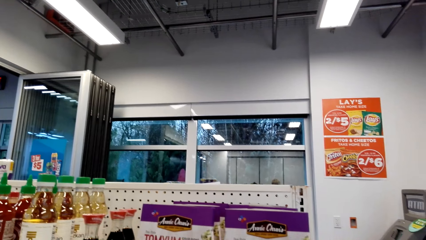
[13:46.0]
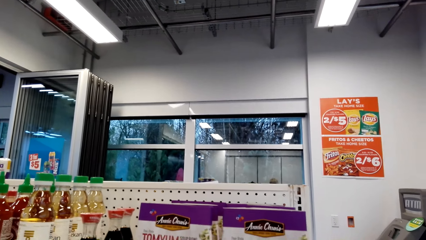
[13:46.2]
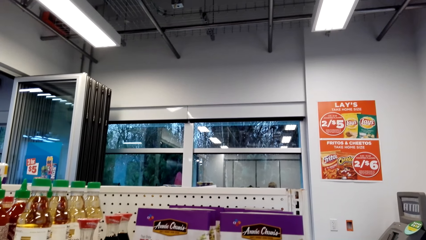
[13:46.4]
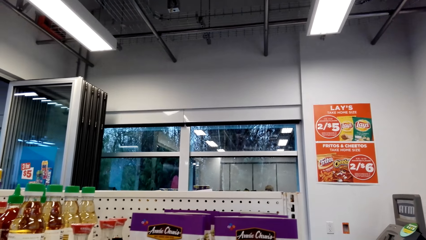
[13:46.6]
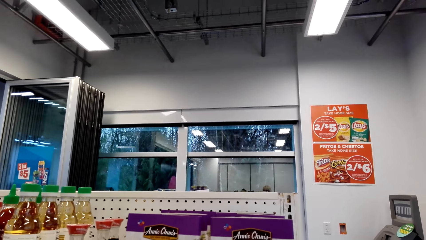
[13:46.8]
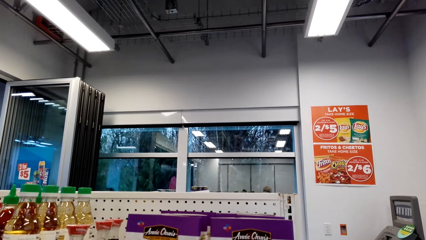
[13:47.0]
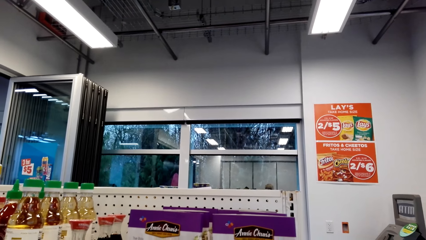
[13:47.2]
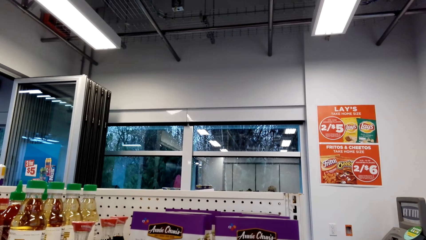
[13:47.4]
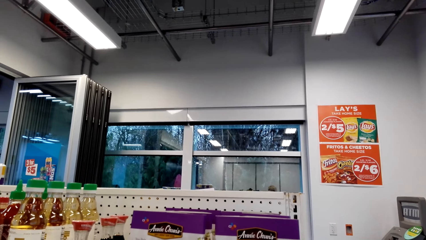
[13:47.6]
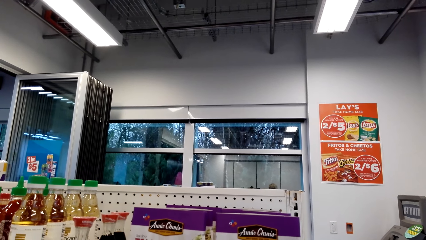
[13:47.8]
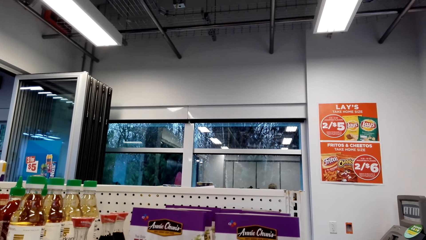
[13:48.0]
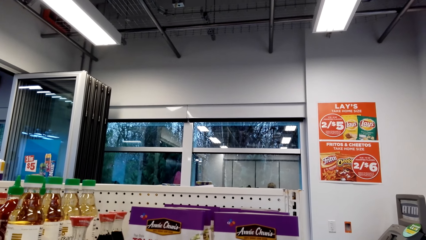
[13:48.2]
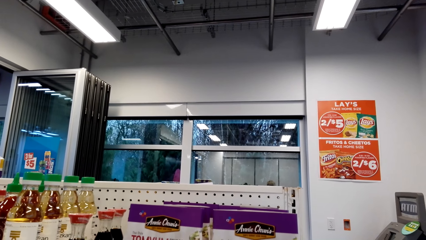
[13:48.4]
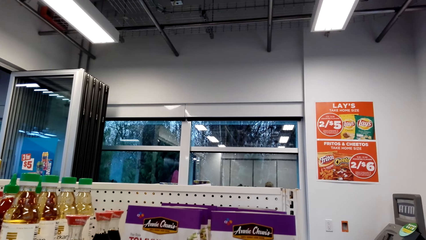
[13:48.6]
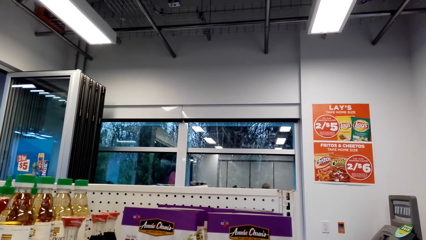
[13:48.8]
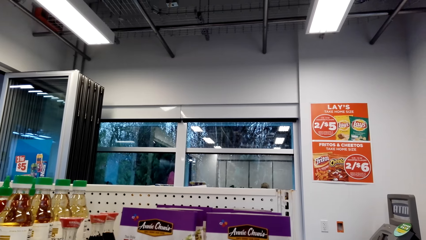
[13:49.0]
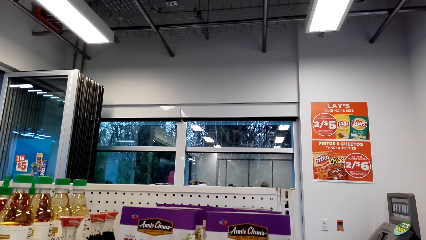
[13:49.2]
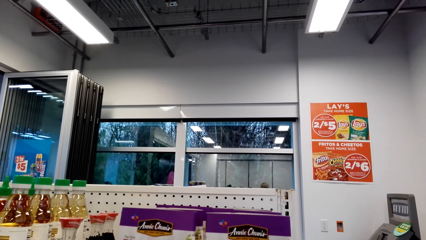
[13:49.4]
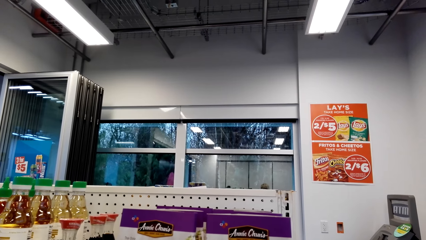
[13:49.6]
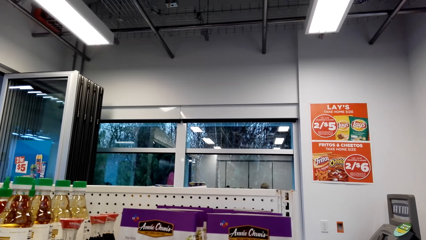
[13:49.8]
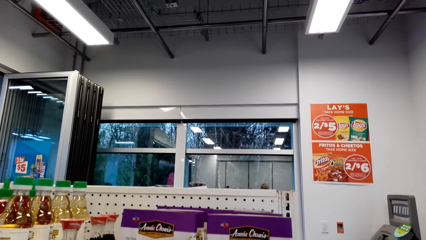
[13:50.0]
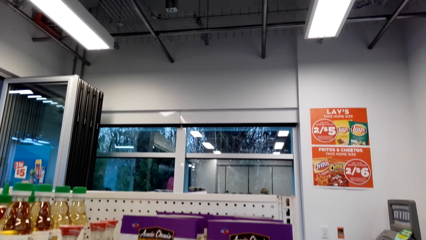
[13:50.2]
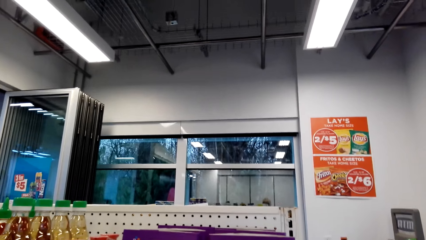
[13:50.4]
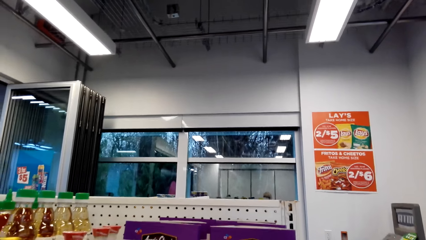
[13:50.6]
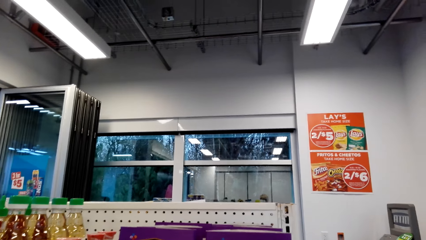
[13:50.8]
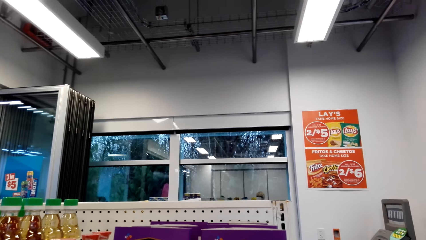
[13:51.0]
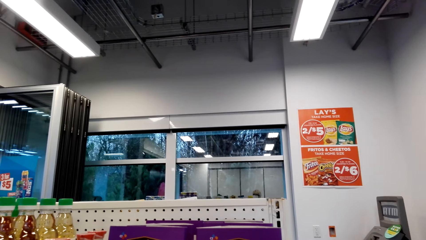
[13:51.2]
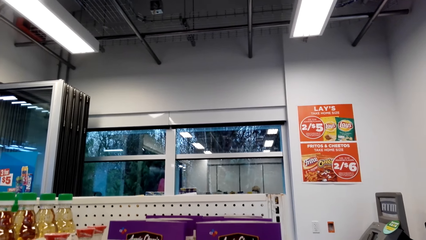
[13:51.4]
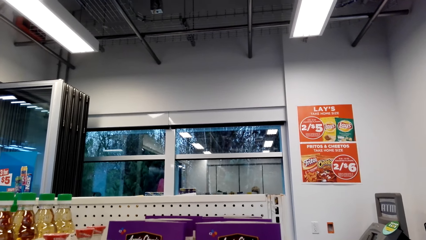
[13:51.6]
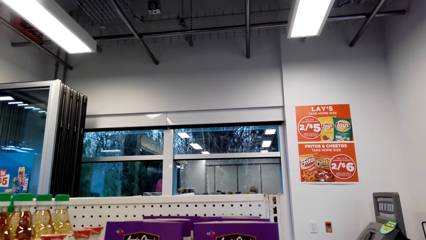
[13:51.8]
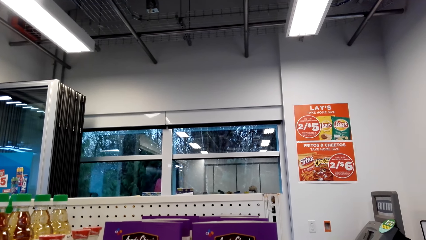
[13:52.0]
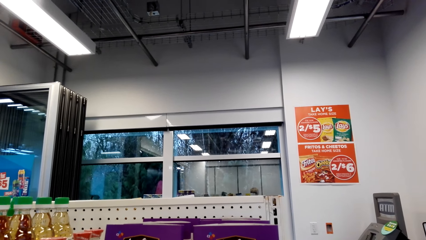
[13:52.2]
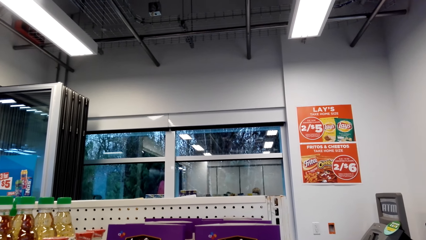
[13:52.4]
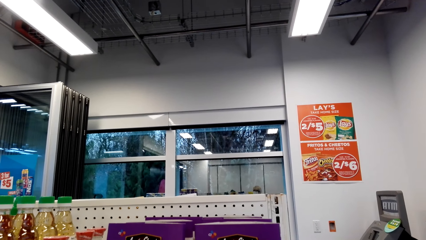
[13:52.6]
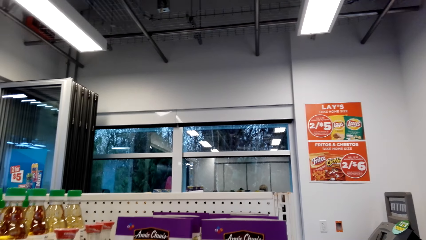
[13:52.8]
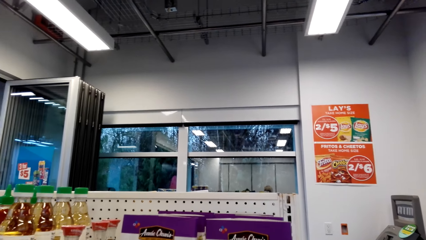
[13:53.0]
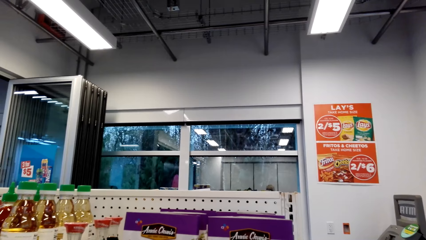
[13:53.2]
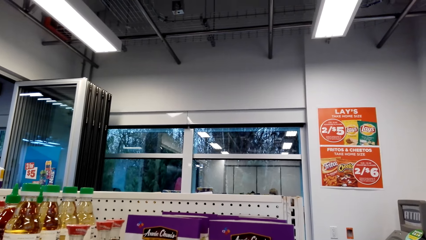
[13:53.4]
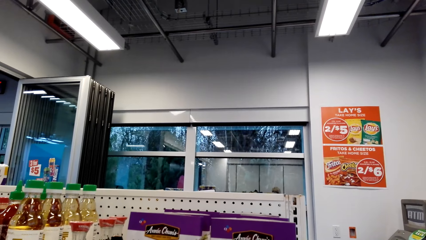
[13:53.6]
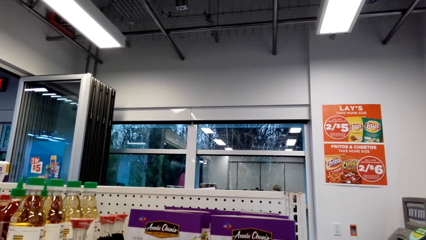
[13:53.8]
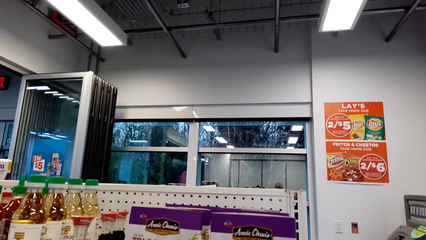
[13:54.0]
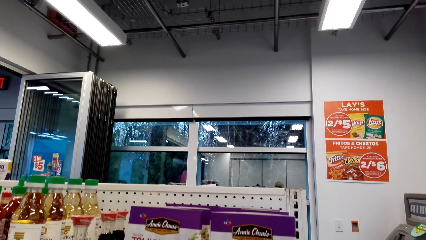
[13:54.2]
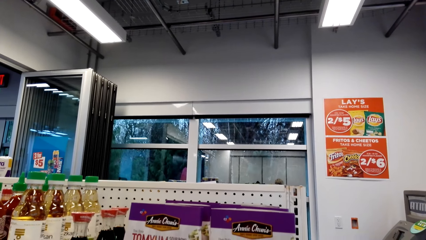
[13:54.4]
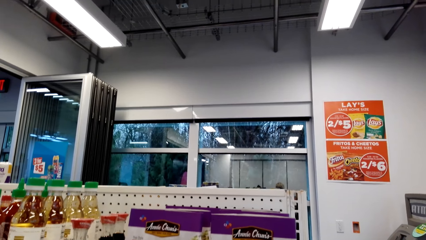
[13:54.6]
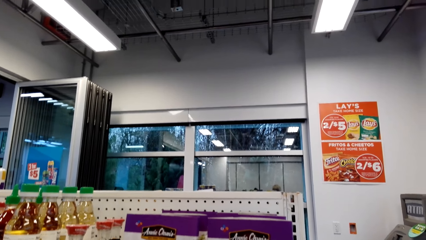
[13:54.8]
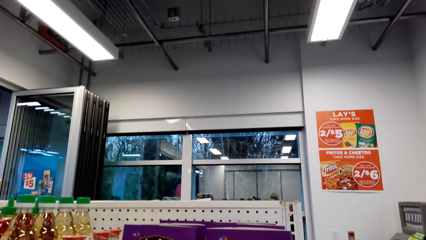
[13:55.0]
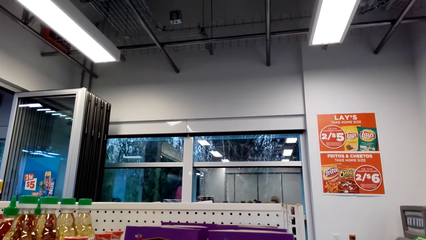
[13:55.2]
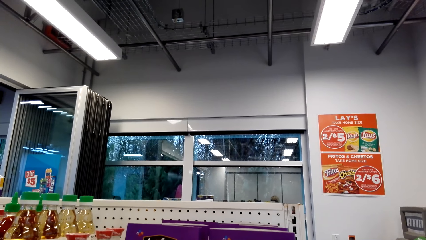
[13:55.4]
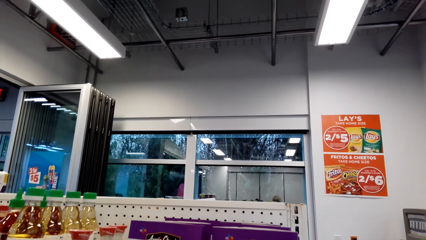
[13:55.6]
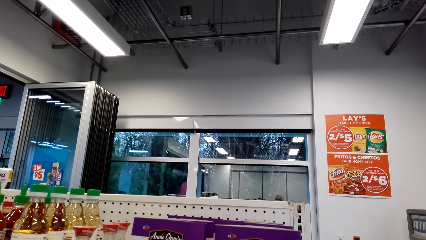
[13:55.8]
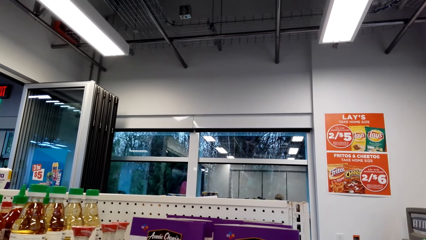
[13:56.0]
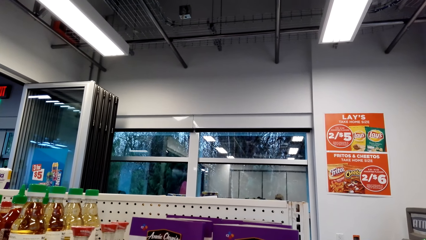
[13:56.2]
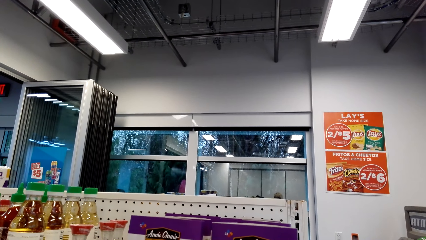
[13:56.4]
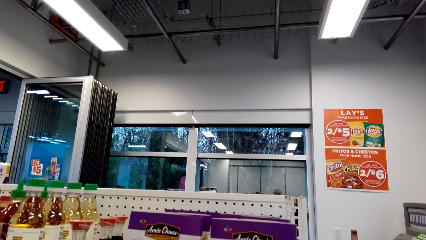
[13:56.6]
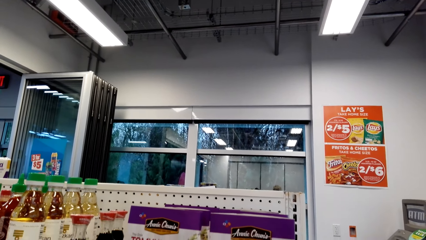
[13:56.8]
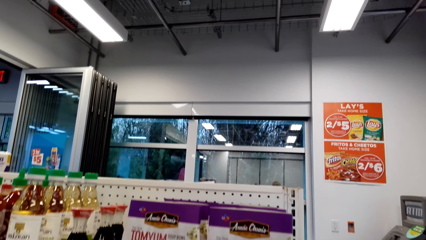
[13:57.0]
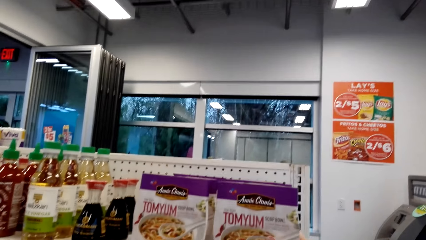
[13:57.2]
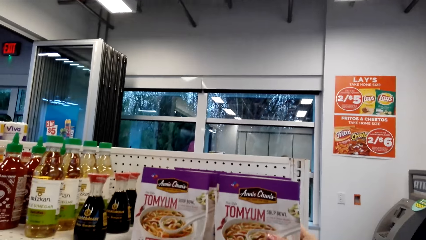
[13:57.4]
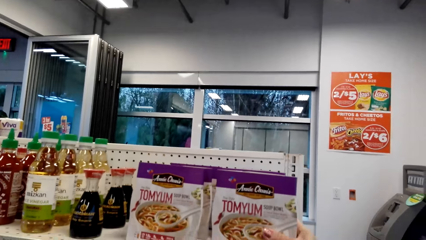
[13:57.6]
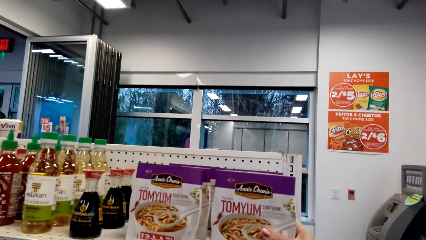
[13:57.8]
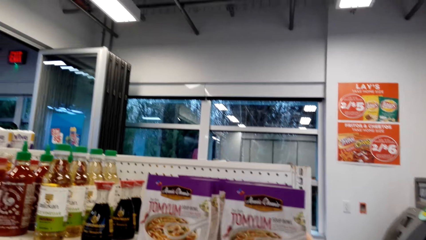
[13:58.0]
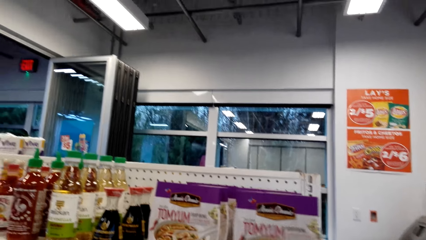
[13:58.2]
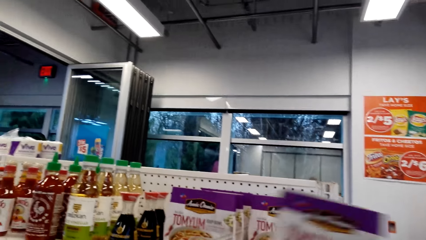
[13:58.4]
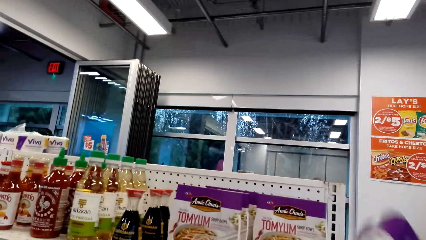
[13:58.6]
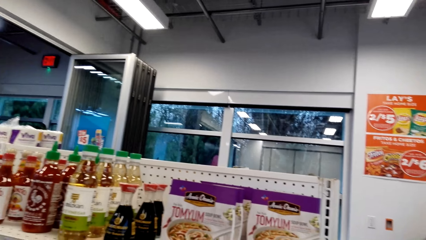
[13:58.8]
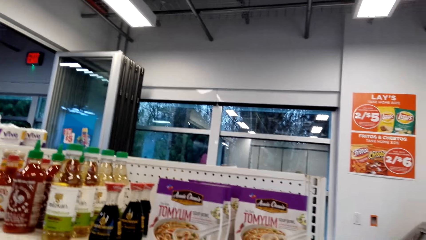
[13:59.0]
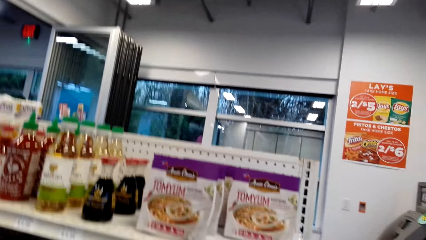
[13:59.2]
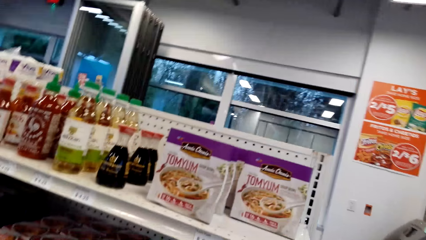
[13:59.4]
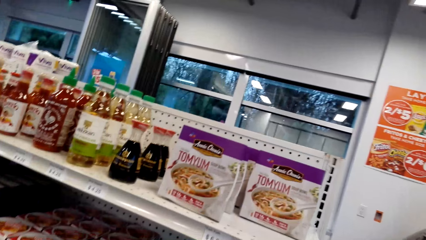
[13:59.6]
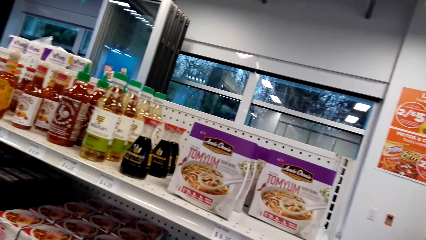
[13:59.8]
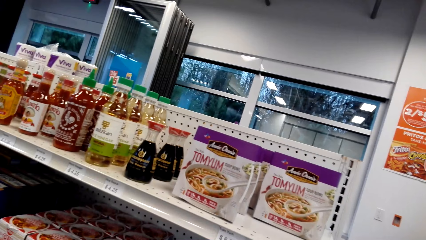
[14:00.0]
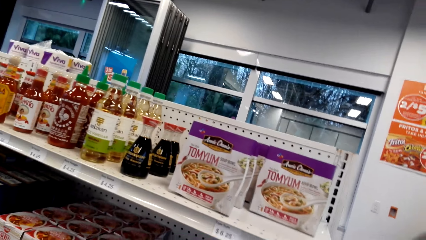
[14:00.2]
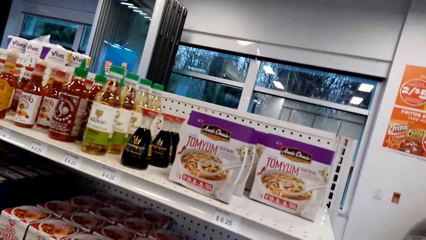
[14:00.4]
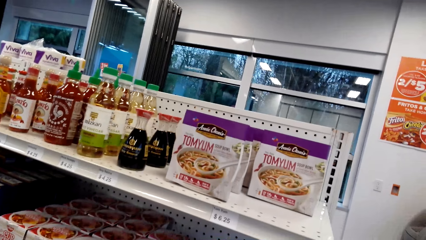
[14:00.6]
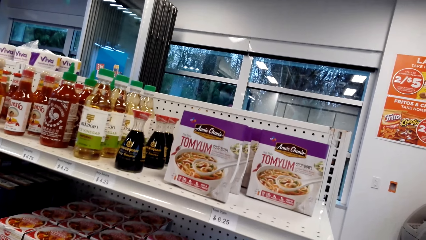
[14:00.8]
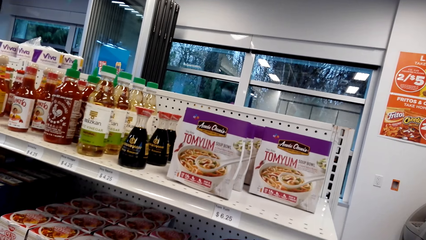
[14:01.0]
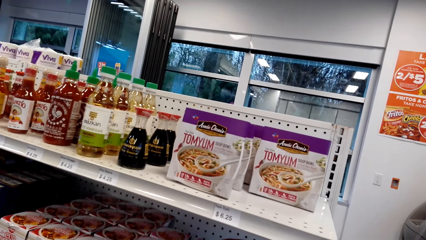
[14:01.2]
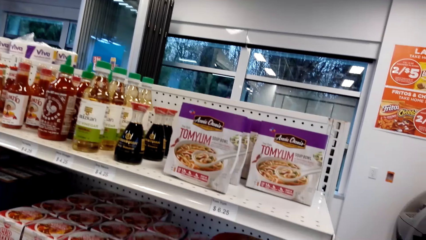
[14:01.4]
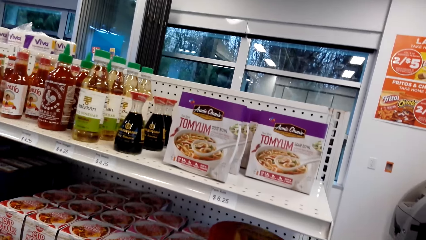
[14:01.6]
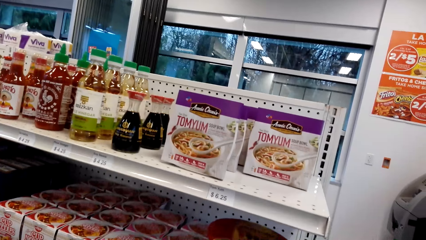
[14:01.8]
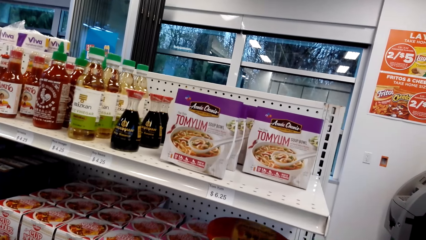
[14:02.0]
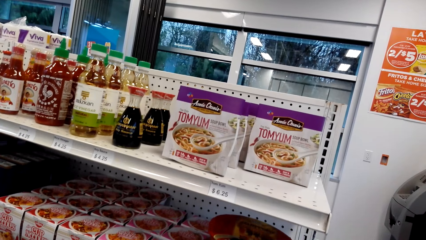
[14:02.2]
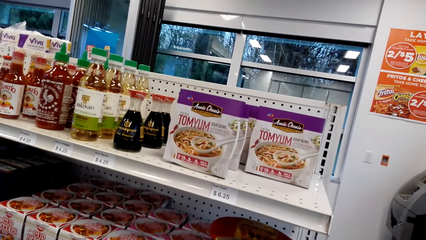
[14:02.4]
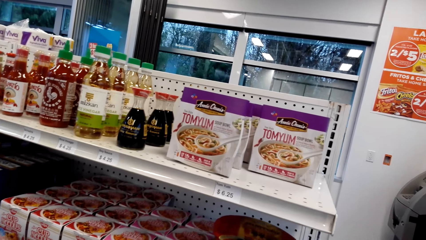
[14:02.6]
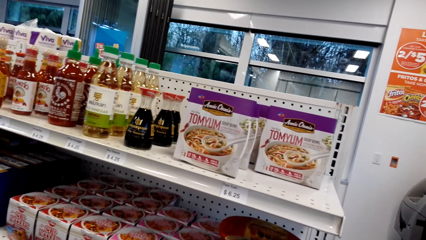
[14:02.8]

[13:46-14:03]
The camera wearer picks a packet of mushroom from the shelf.
